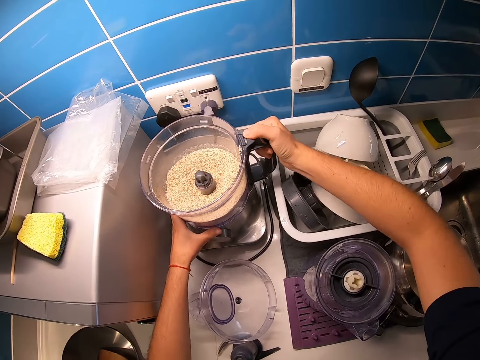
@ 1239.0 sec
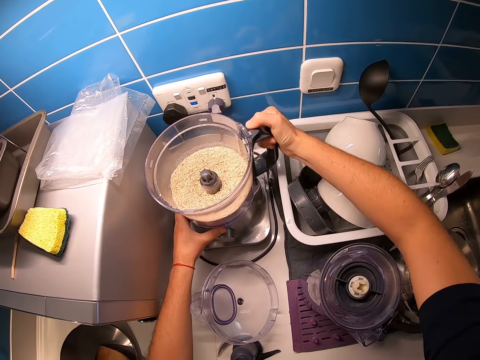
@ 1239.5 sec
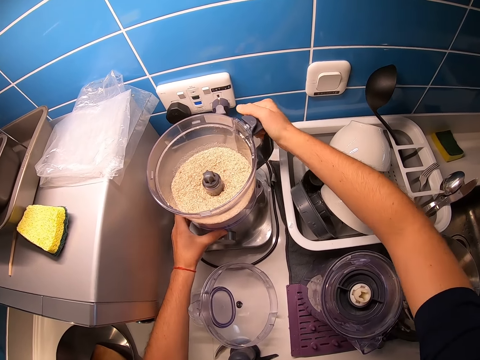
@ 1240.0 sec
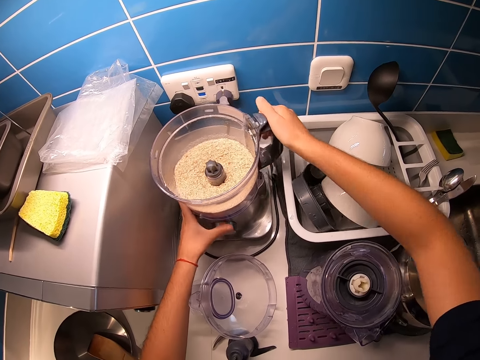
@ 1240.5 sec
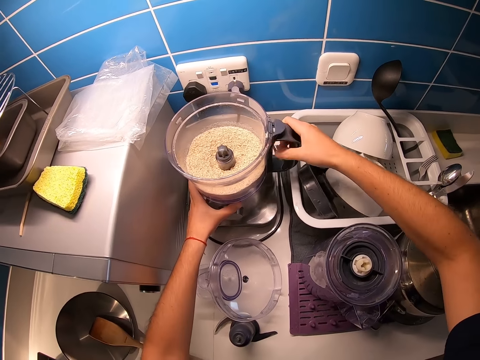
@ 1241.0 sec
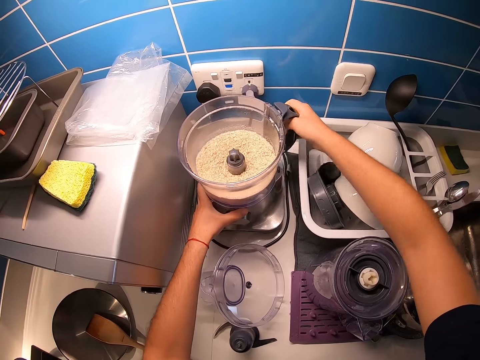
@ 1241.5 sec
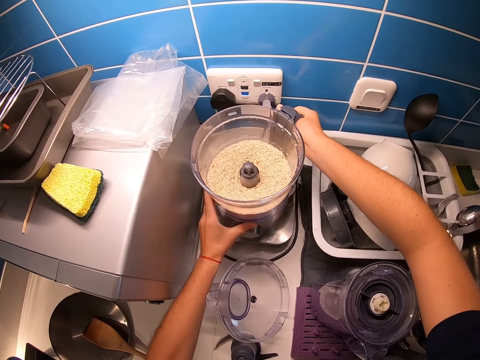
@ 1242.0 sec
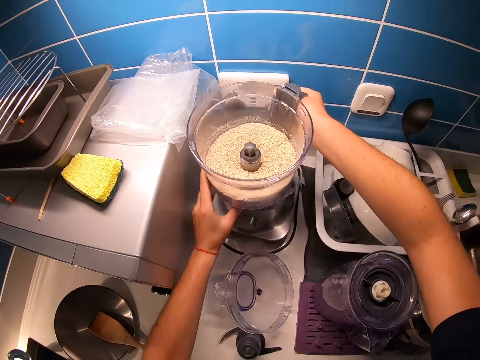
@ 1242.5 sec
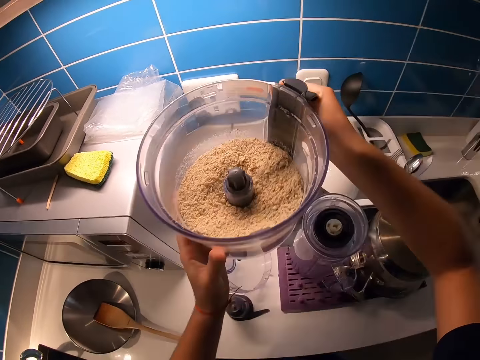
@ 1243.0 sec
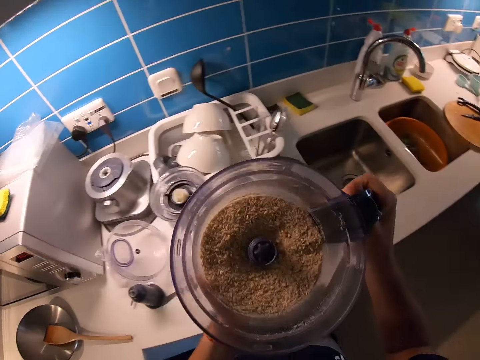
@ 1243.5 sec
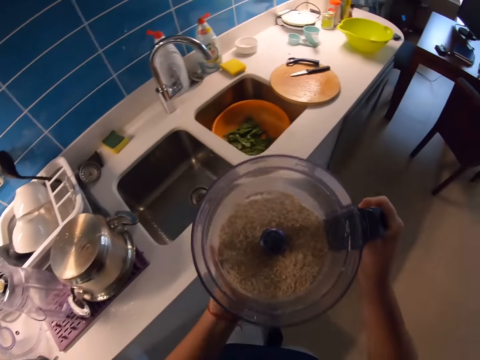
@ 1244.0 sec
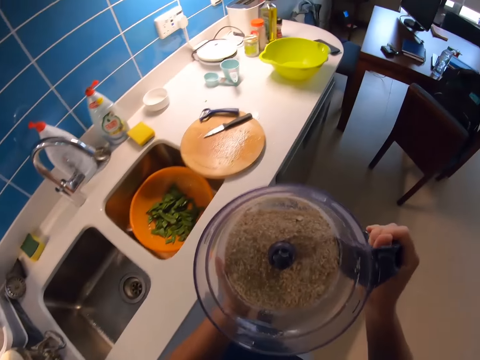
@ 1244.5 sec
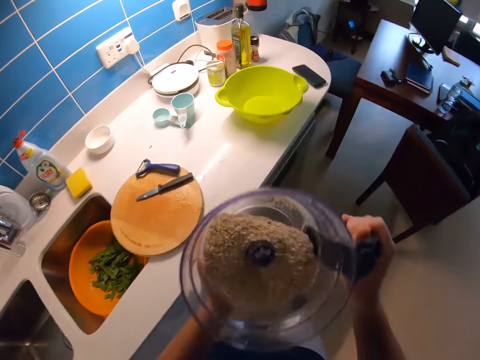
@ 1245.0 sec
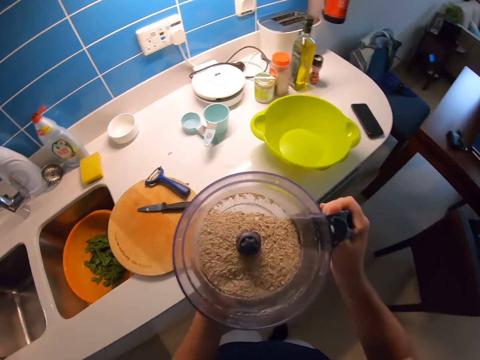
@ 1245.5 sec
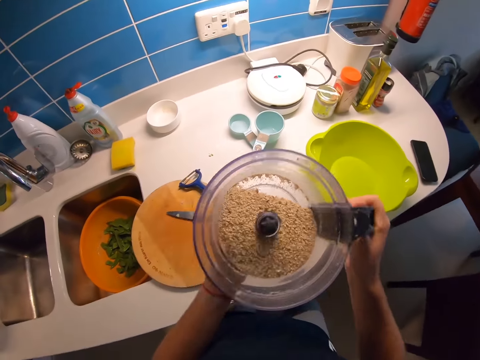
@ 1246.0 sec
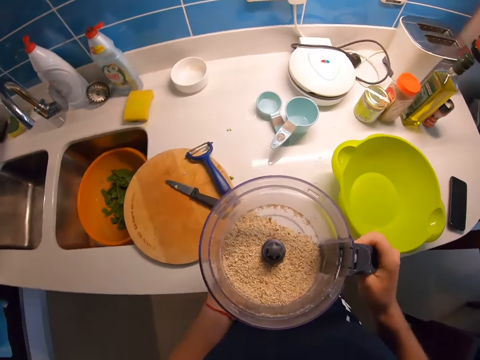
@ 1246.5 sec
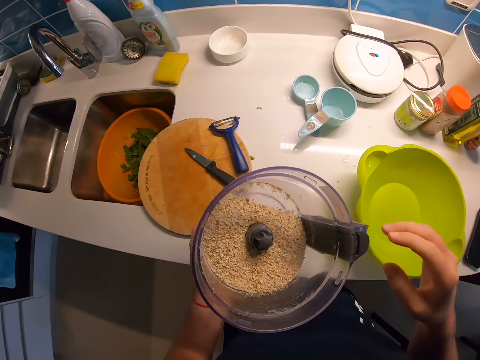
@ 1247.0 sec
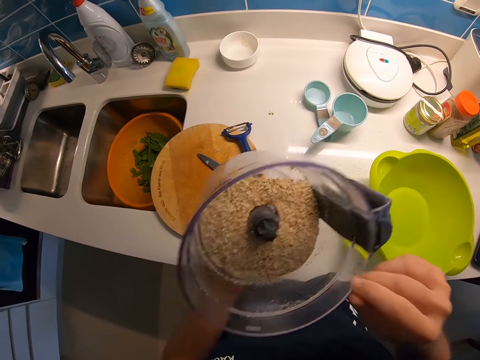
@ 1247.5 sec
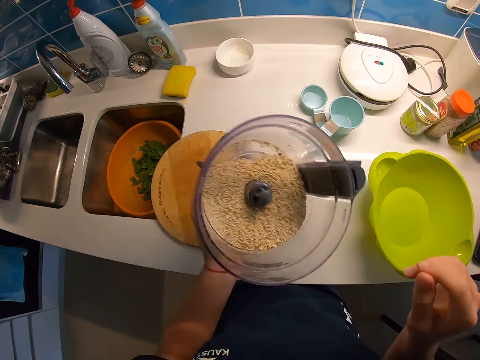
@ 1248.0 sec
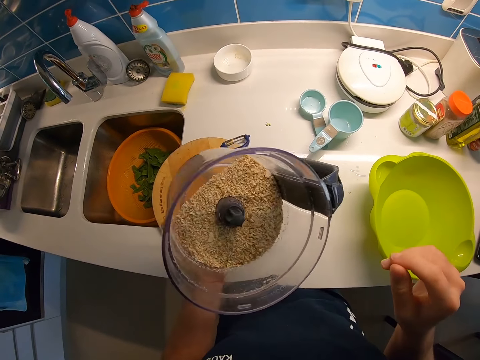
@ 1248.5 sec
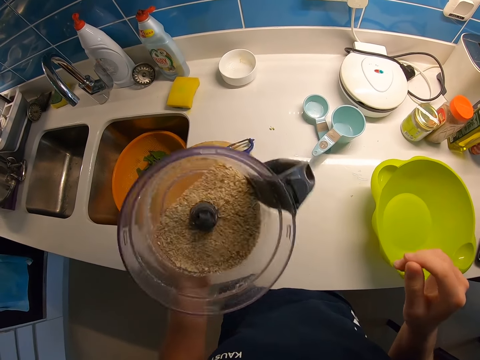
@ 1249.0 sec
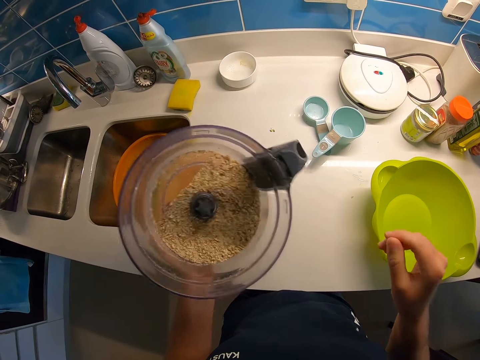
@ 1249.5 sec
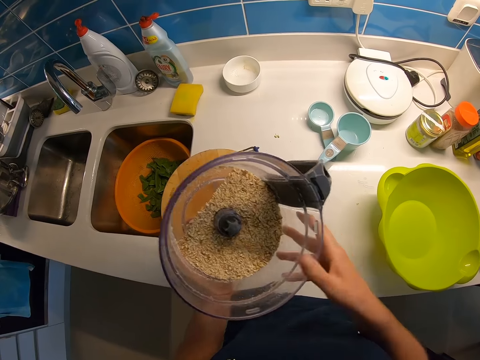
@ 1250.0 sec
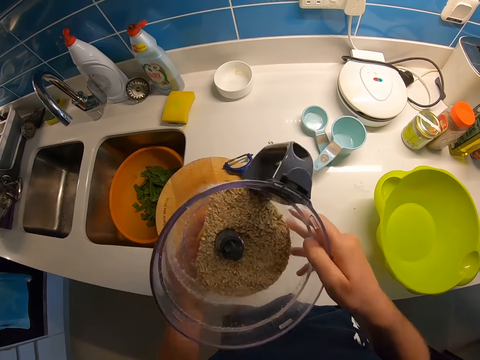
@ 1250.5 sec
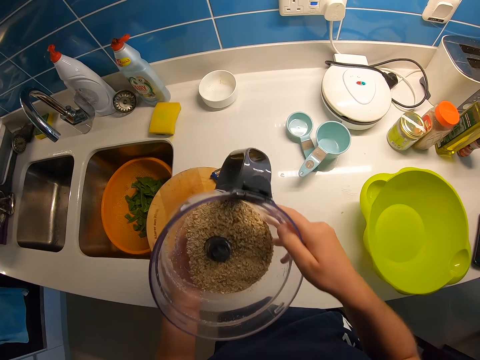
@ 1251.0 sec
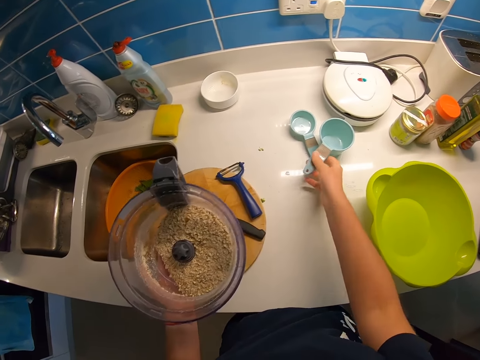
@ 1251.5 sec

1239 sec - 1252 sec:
The camera wearer removes the blender jar from the blender base on the kitchen counter top with both hands. She shakes the blended melon seeds in the blender jar with both hands. She shakes the blended melon seeds in the blender jar with her left hand. She shakes the blended melon seeds in the blender jar with both hands.

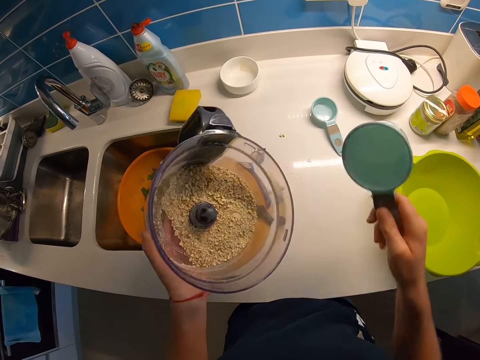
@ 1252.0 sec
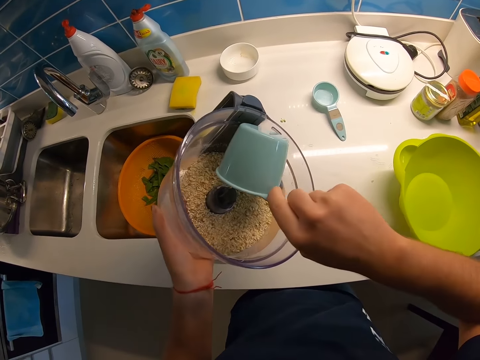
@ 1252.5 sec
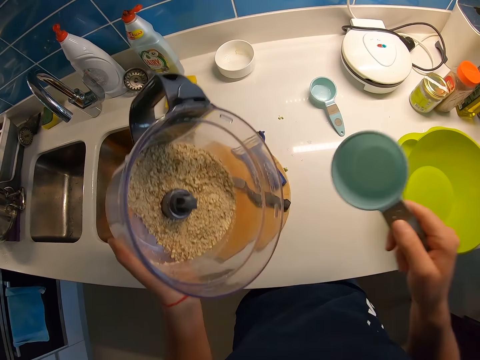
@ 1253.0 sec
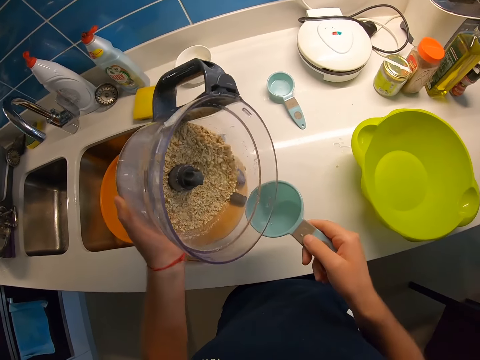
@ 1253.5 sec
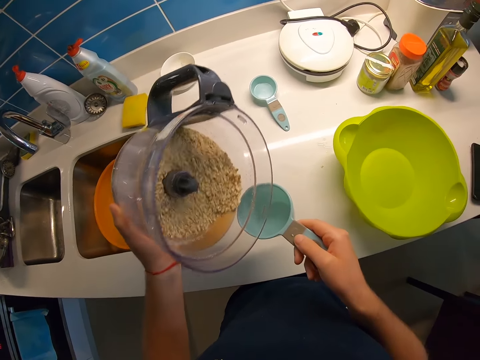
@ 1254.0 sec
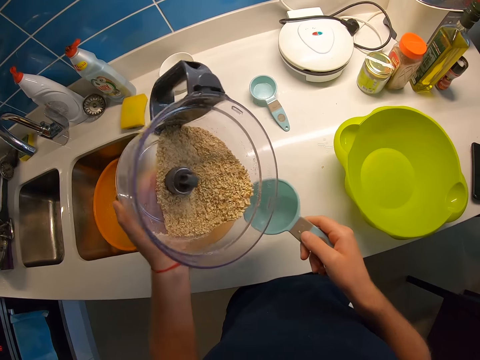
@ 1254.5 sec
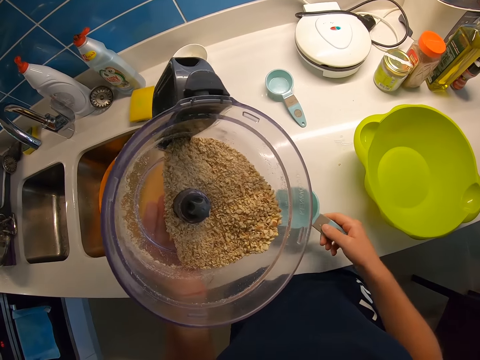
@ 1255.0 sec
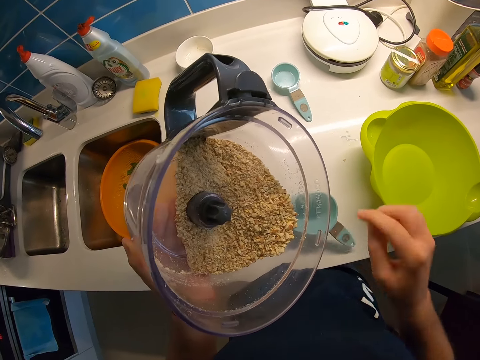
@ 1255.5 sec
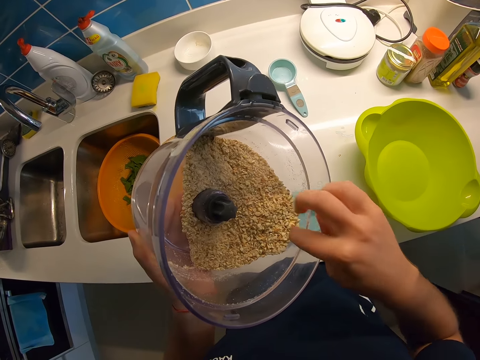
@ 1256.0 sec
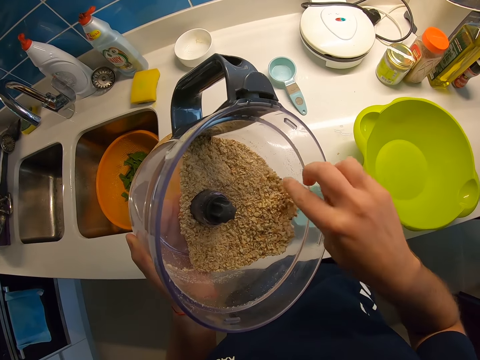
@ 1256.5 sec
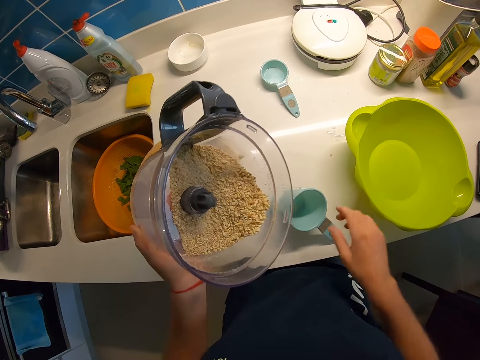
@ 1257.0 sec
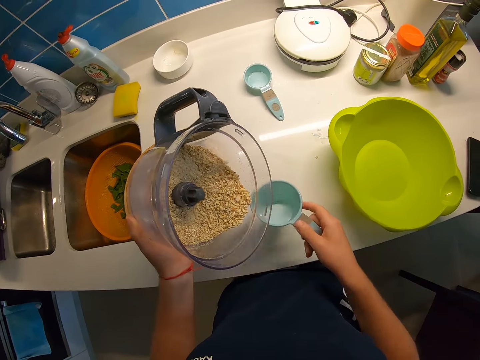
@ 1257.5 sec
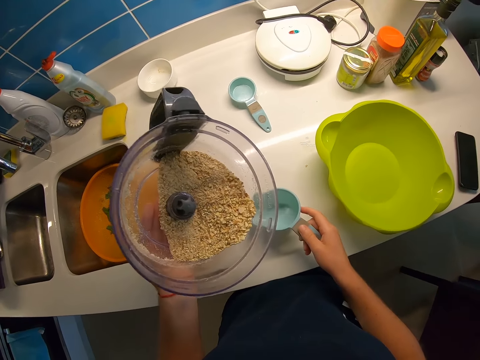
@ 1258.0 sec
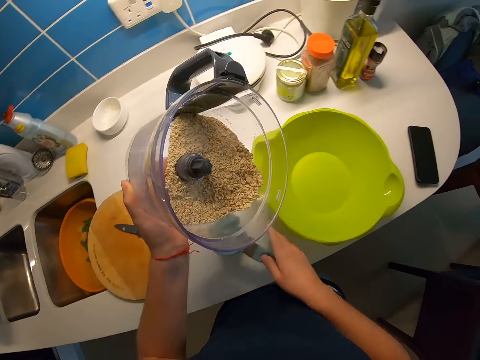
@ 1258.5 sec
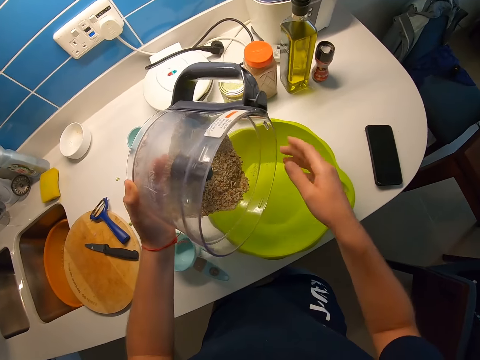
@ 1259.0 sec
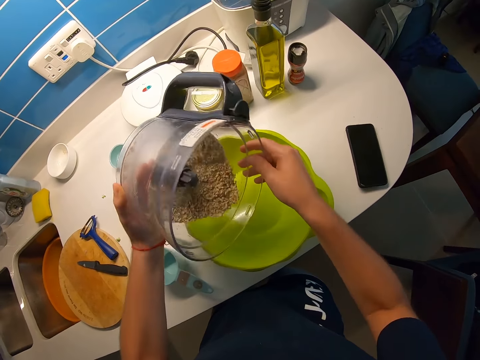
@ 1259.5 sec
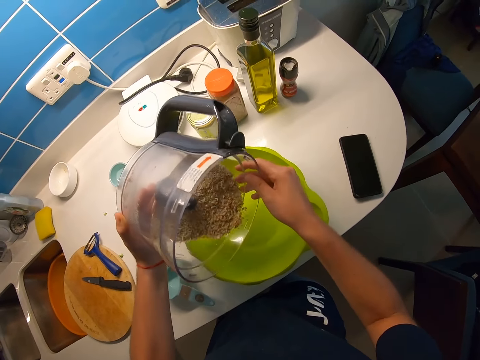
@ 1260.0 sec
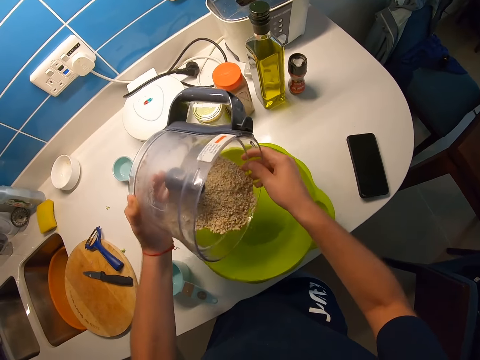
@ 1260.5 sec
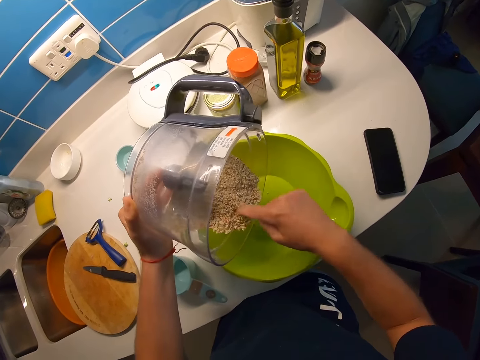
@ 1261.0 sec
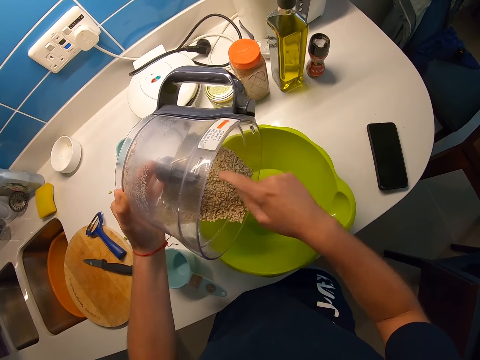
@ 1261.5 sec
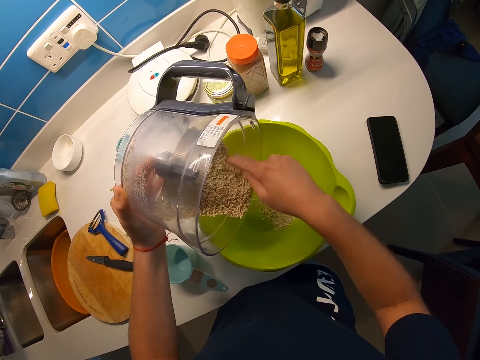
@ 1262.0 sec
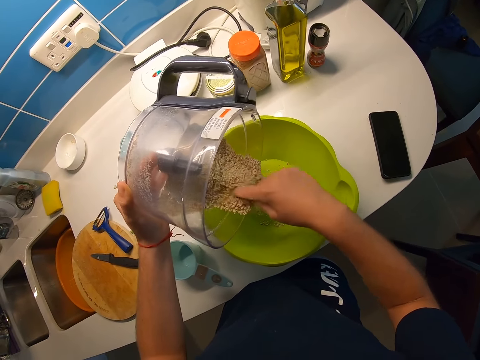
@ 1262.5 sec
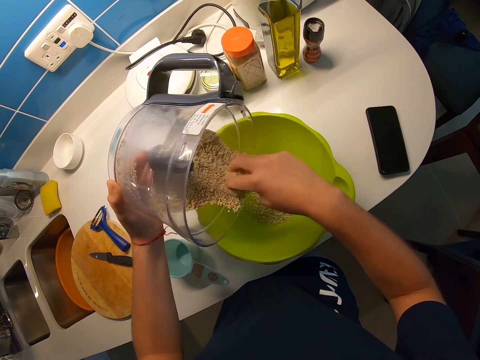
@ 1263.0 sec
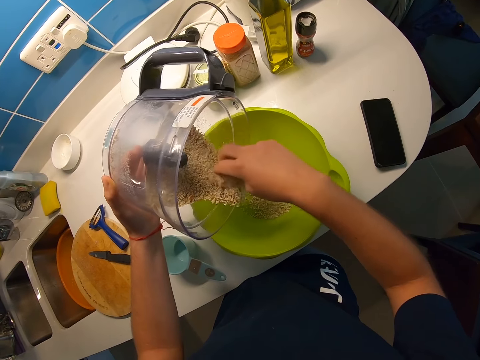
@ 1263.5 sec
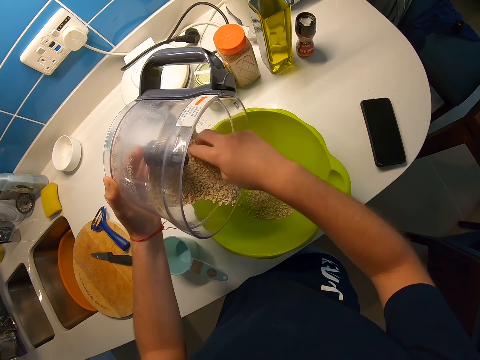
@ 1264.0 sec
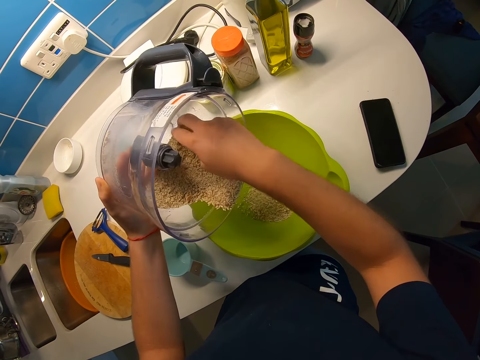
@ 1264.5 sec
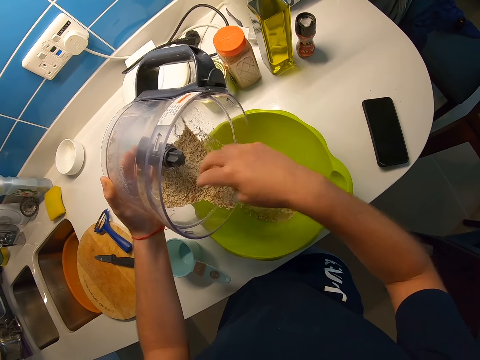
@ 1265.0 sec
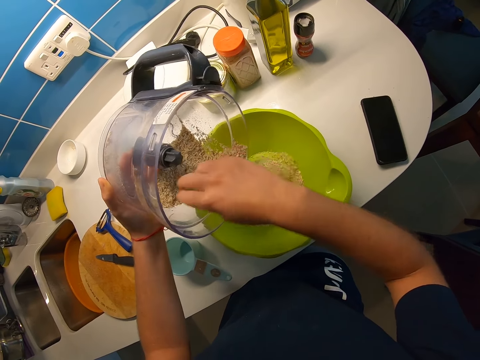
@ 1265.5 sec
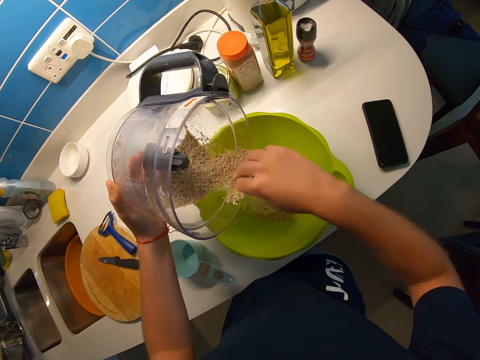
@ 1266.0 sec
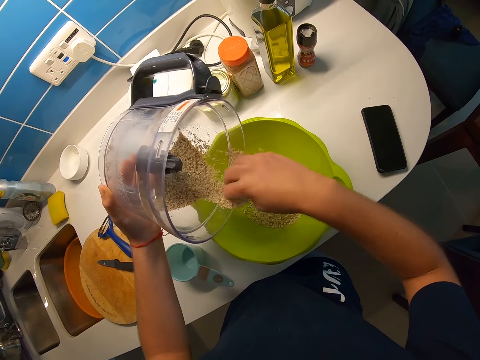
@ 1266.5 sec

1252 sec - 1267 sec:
The camera wearer picks up a measuring cup from the kitchen counter top with her right hand. She holds the blended melon seeds in the blender jar with her left hand. She dips the measuring cup into the blended melon seeds in the blender jar with her right hand. She shakes the blended melon seeds in the blender jar with her left hand. She drops the measuring cup on the kitchen counter top with her right hand. She sorts through the blended melon seeds in the blender jar with her right hand. She picks up the measuring cup on the kitchen counter top with her right hand. She drops the measuring cup on the kitchen counter top with her right hand. She pours the blended melon seeds in the blender jar into the green bowl on the kitchen counter top with both hands.
